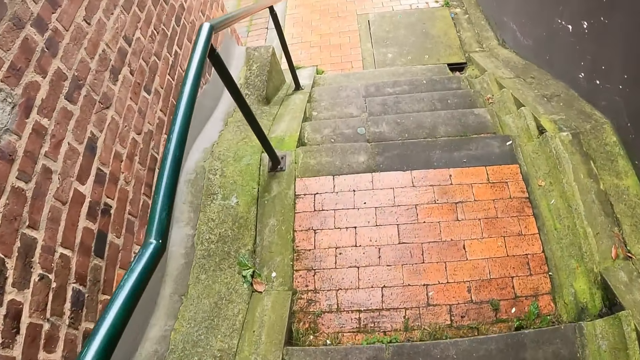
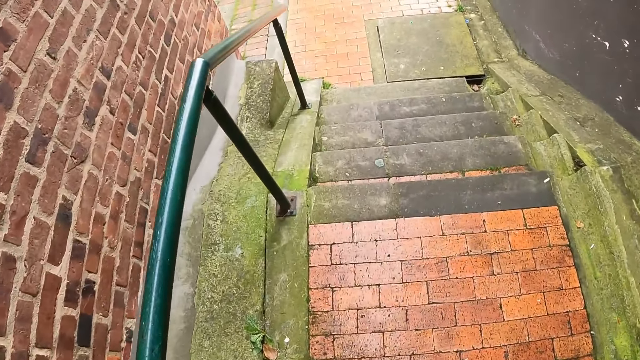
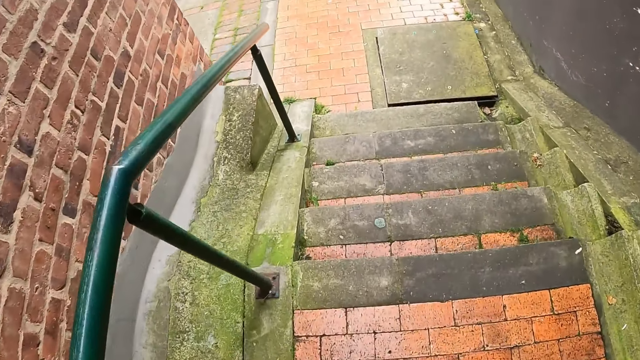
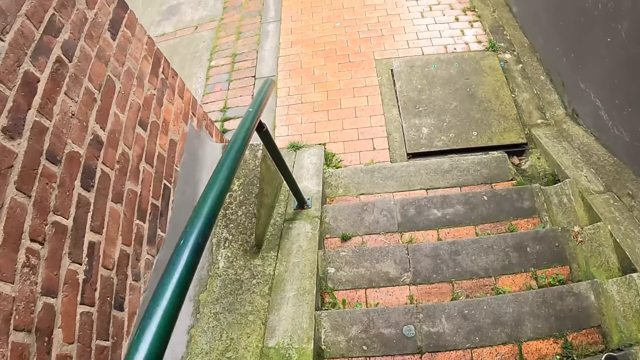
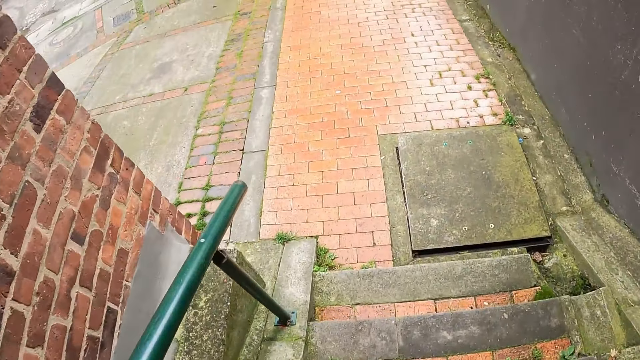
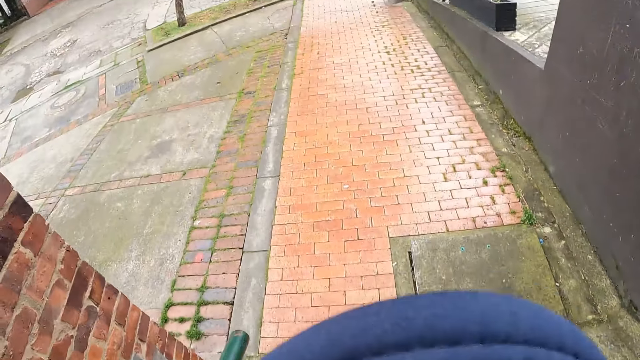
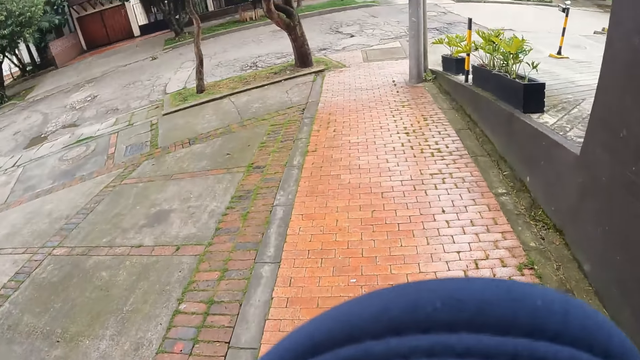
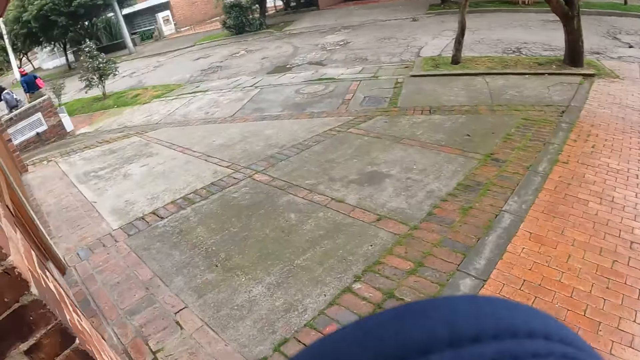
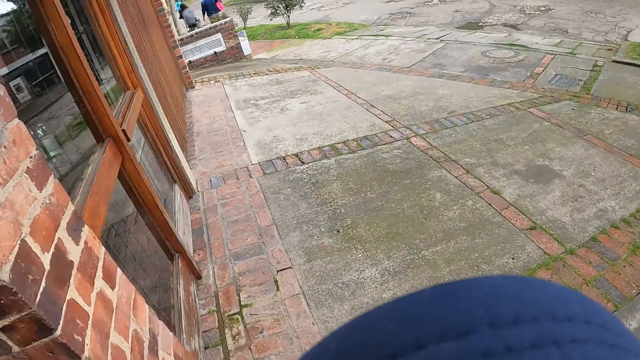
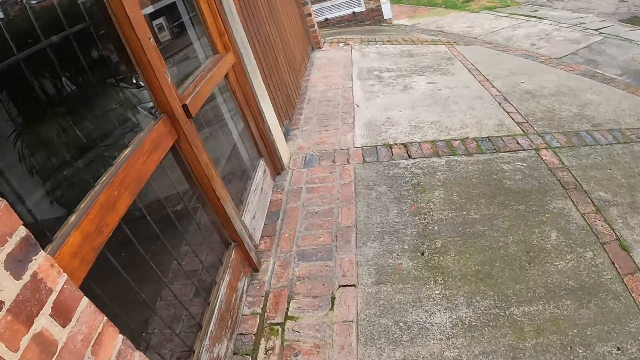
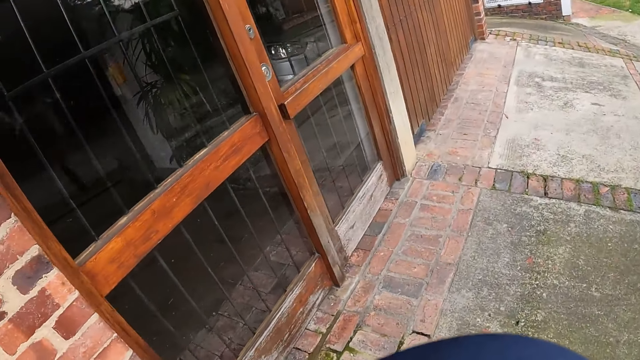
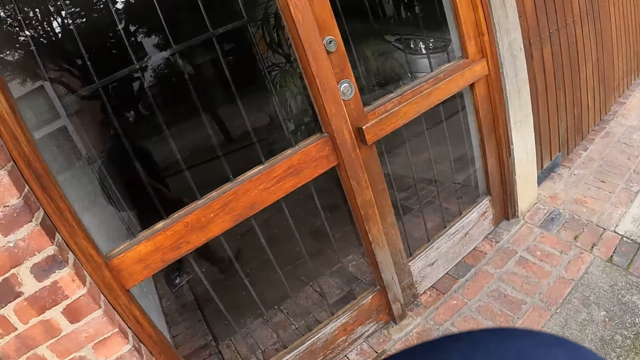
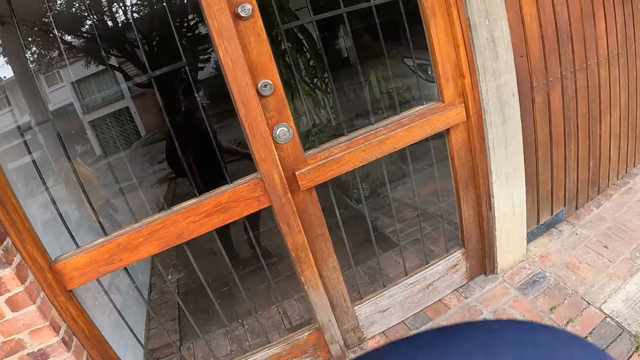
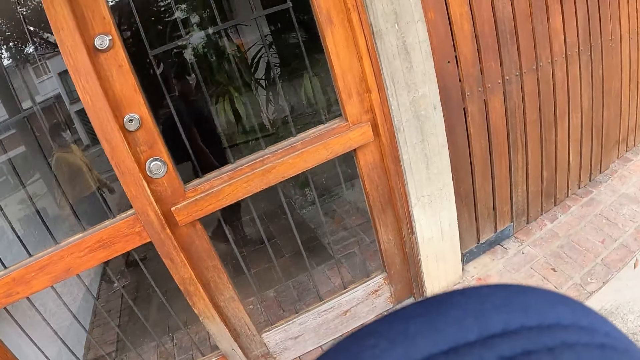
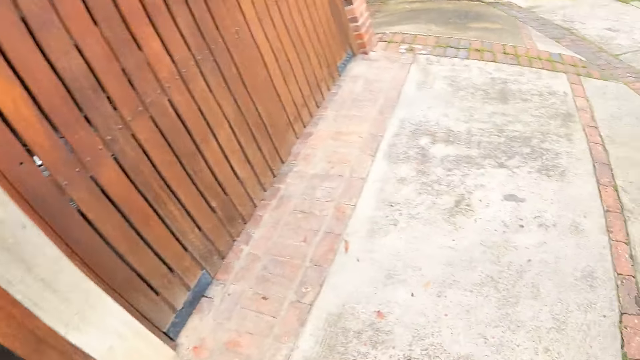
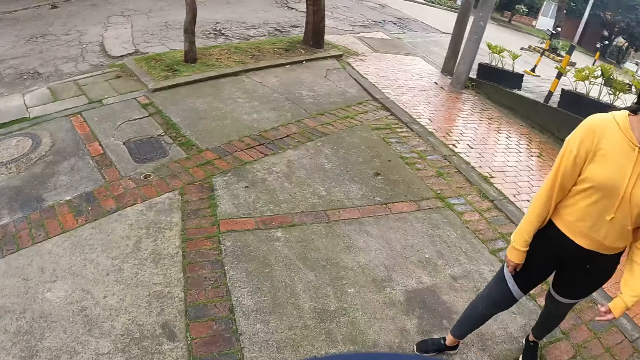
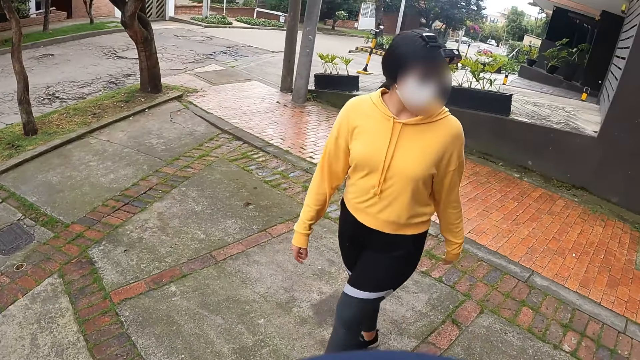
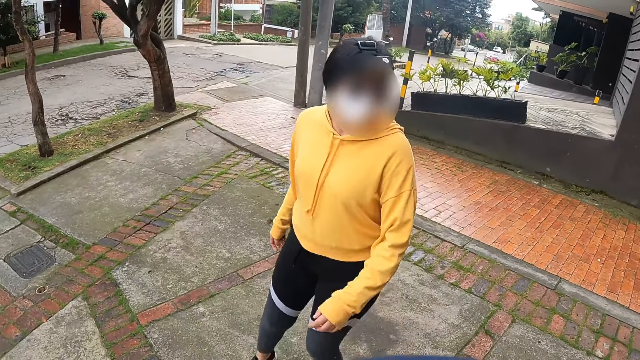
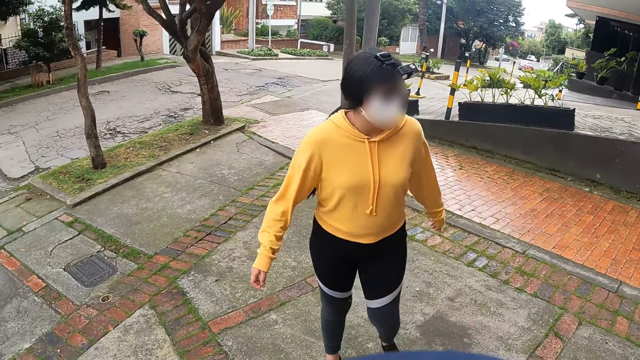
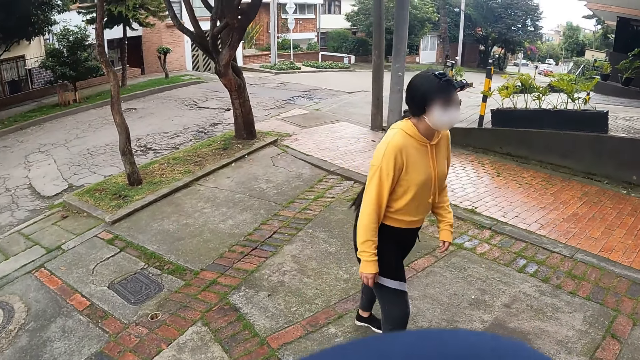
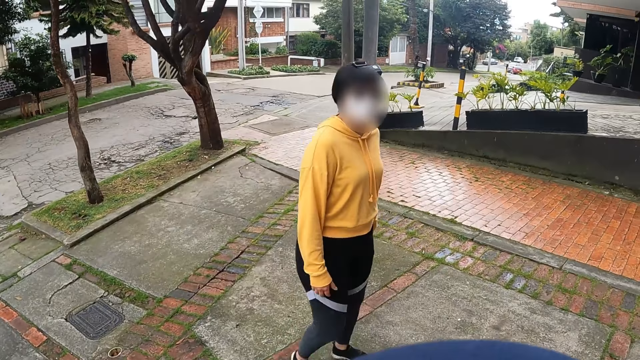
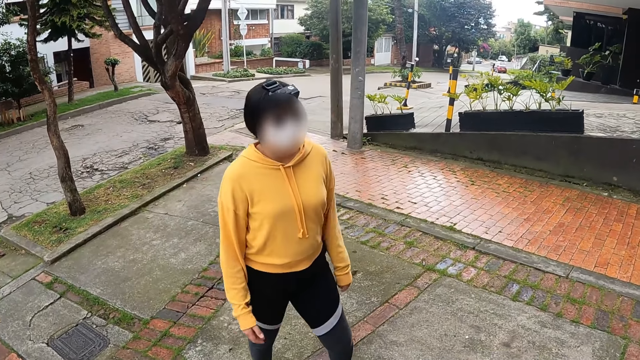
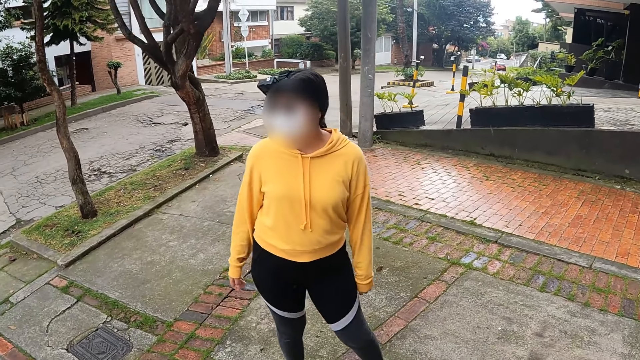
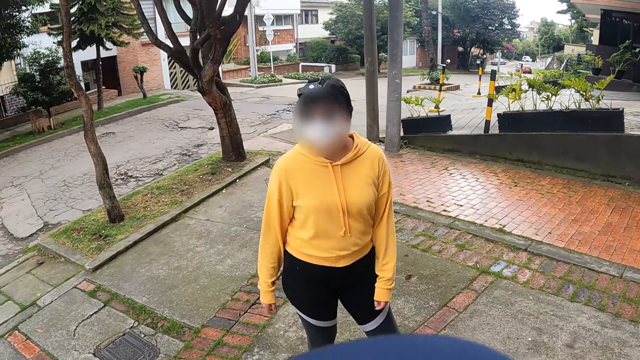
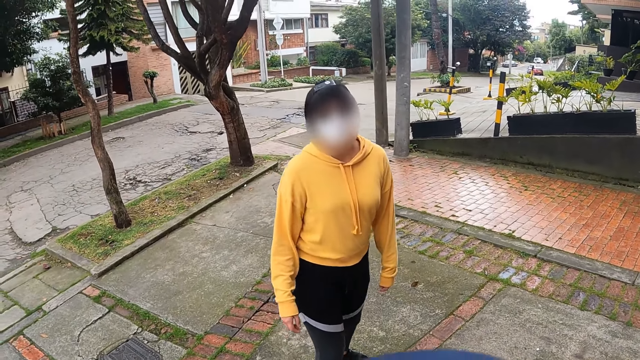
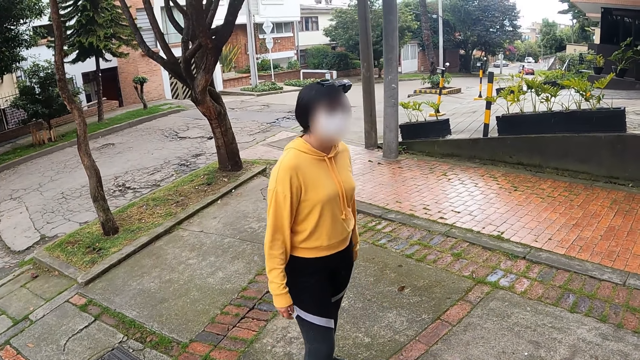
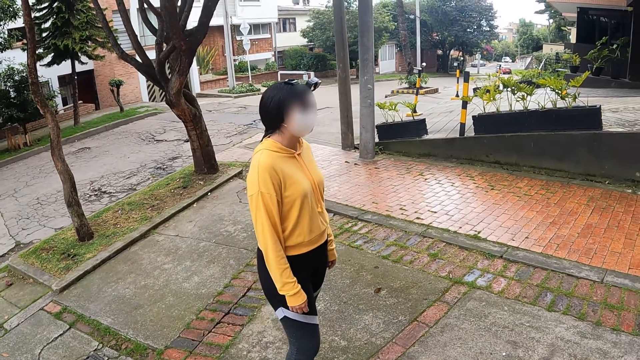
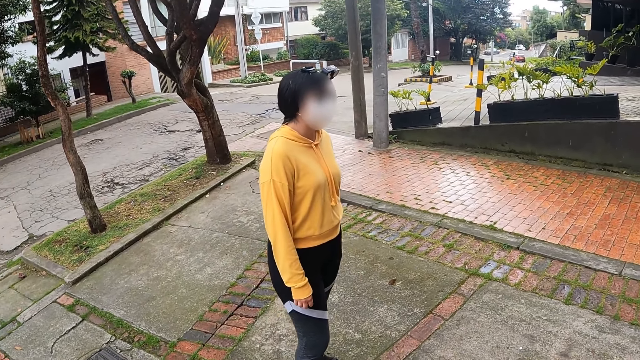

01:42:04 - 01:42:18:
The camera wearer walks from the staircase to the pavement. A woman walks from the staircase to the pavement. The camera wearer looks around and walks around. They interact with the woman, a man and another woman. They look at a lady.

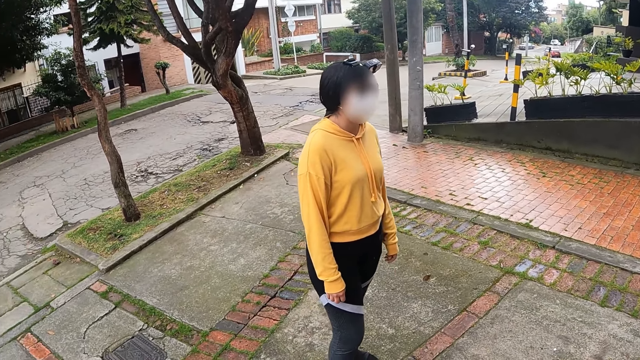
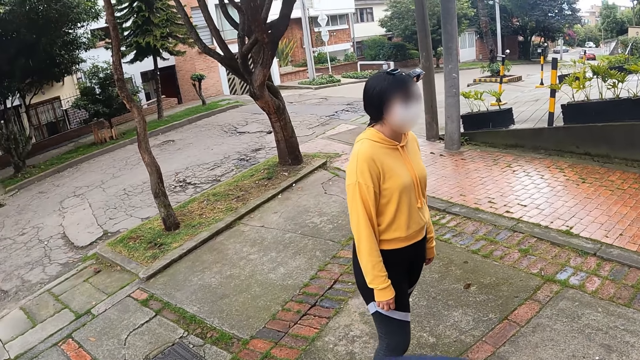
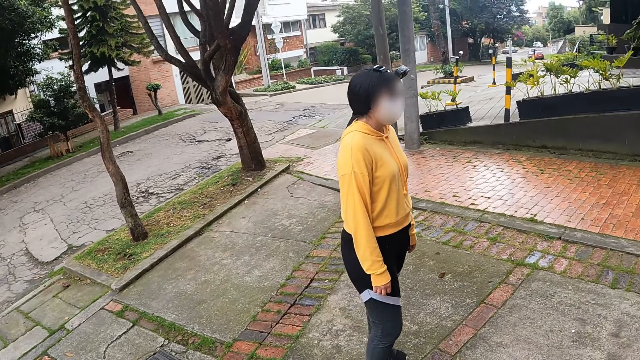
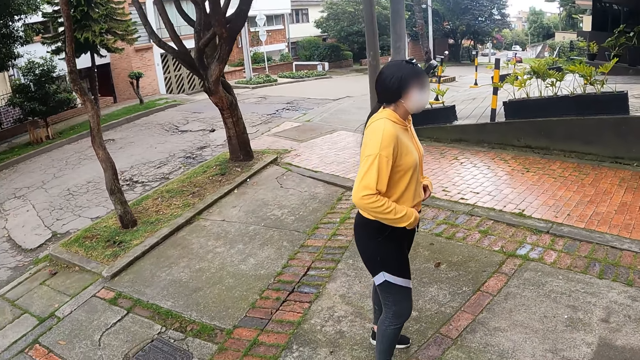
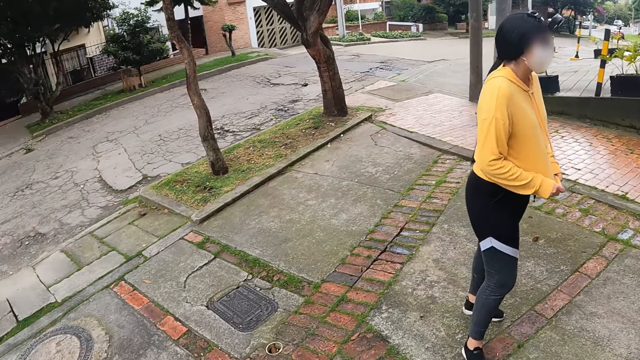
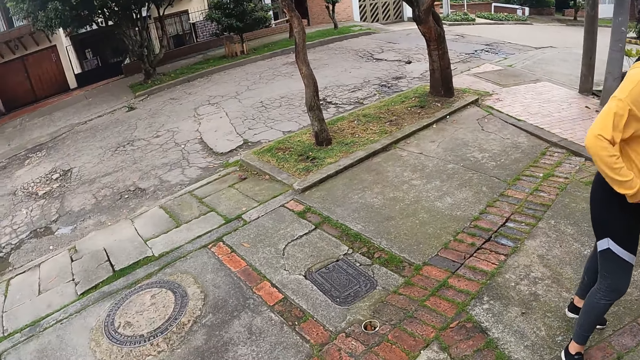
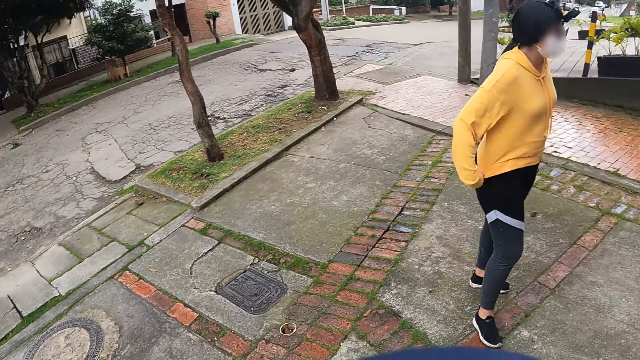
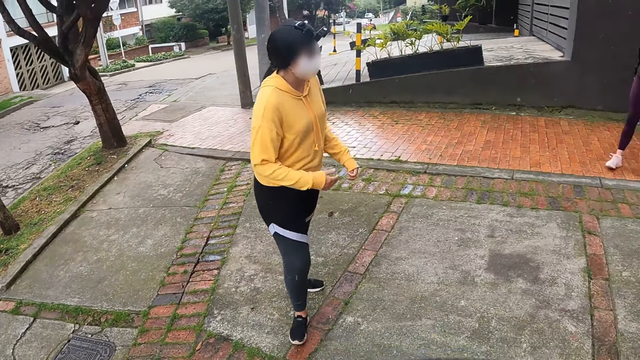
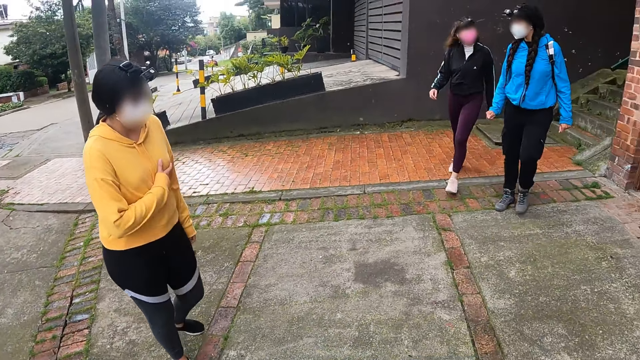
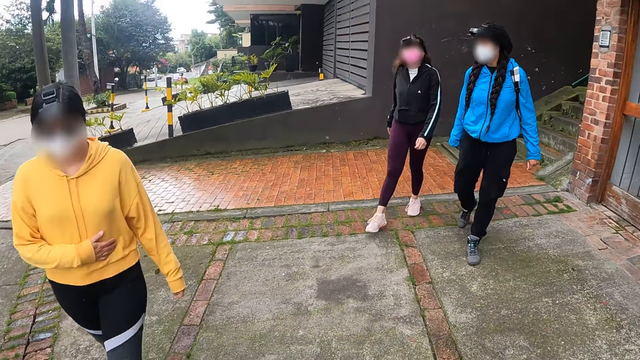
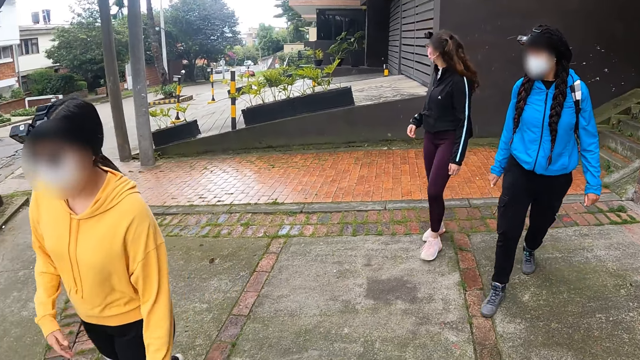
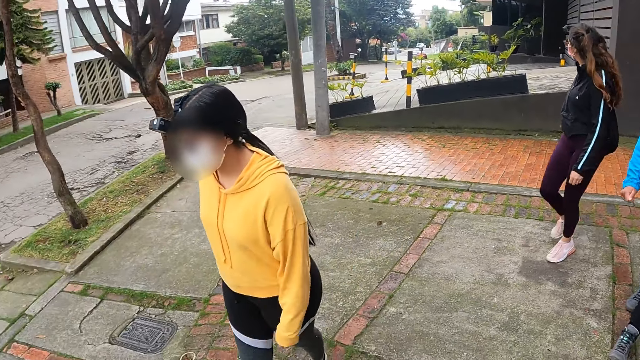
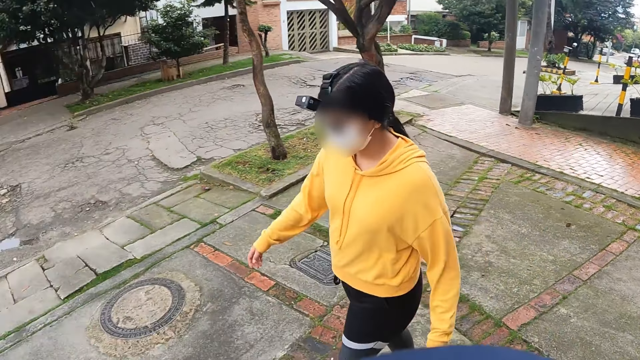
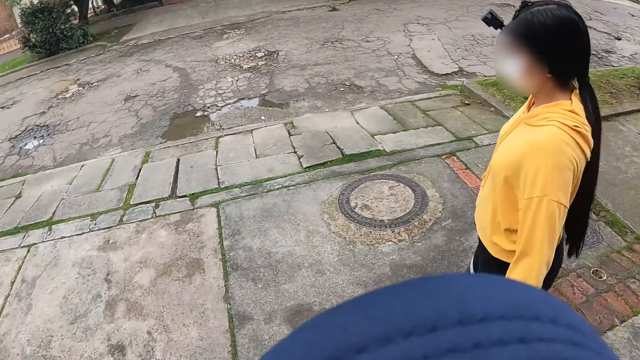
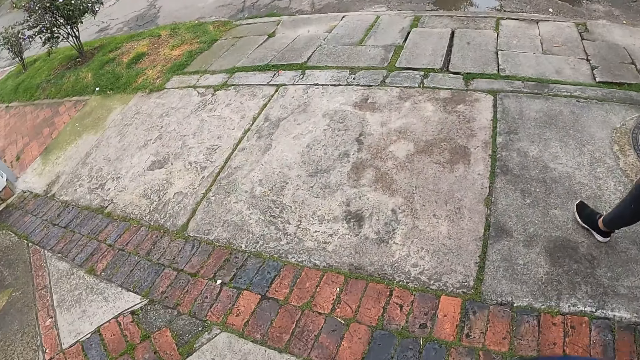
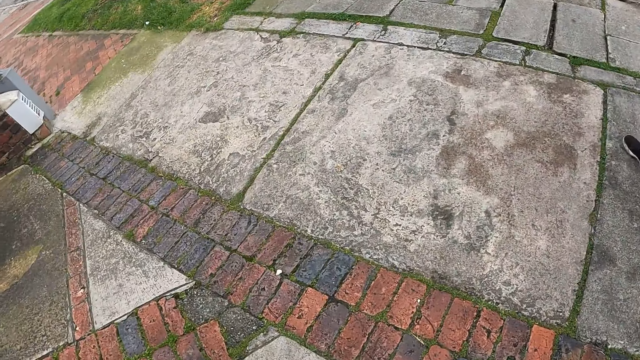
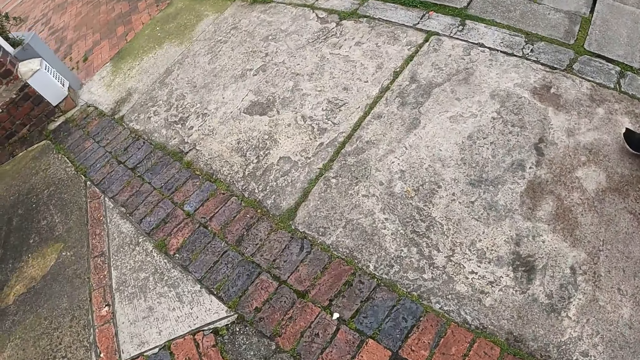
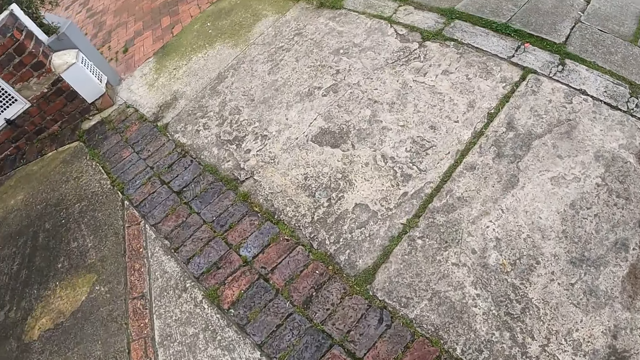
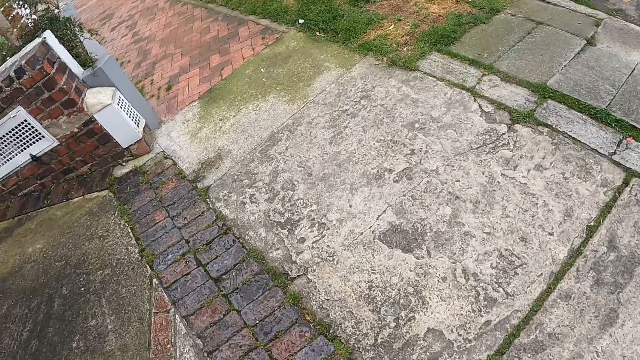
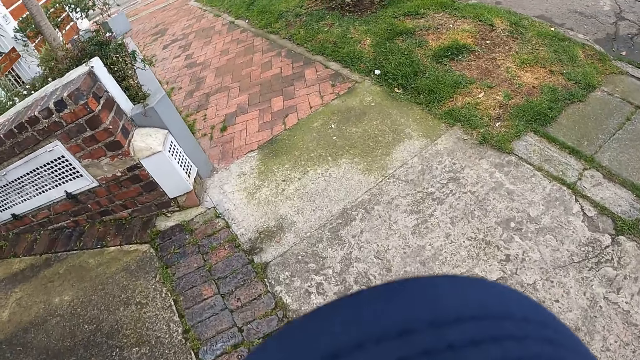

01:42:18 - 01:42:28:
A woman adjusts her jumper with both hands. The camera wearer looks around and walks around.
